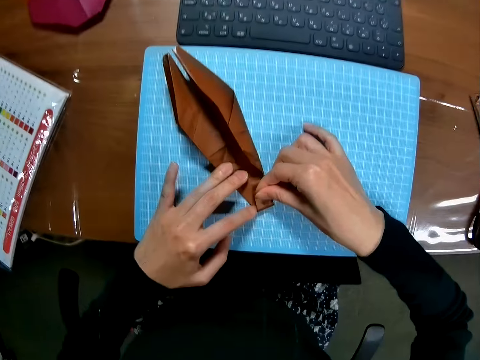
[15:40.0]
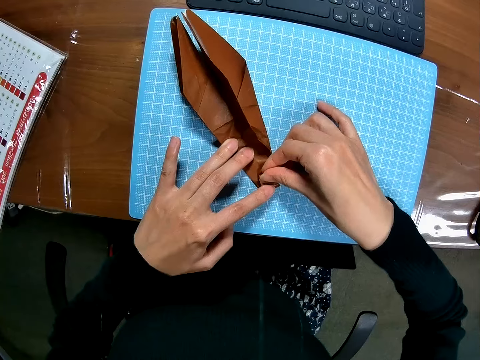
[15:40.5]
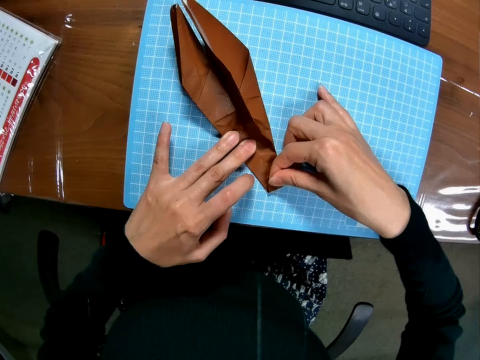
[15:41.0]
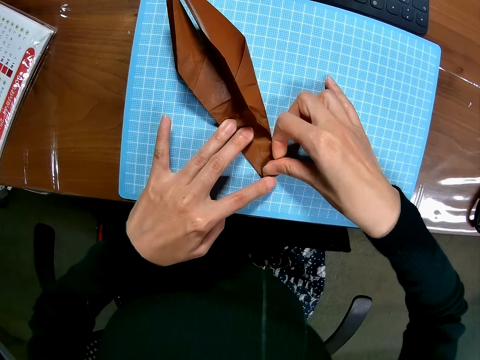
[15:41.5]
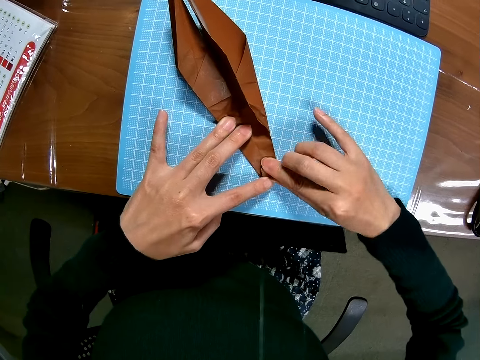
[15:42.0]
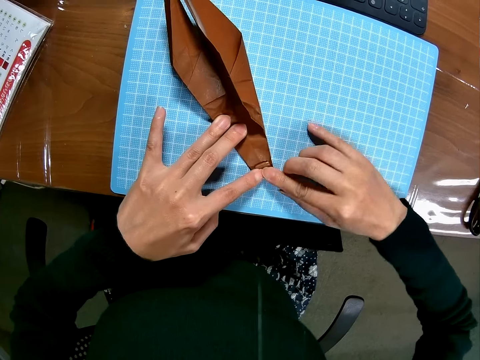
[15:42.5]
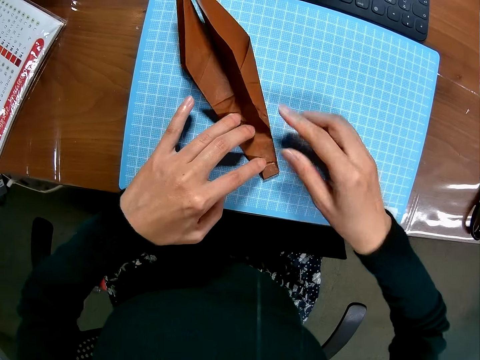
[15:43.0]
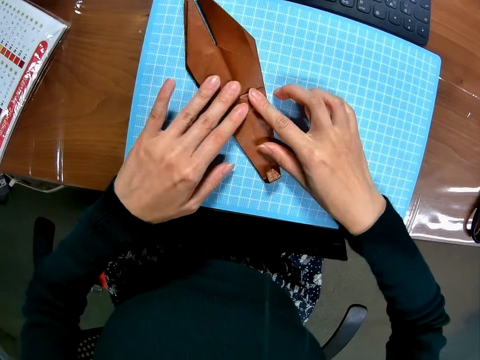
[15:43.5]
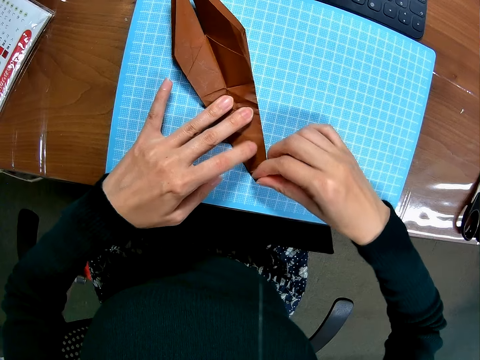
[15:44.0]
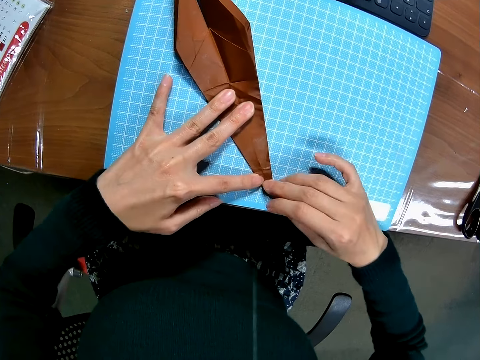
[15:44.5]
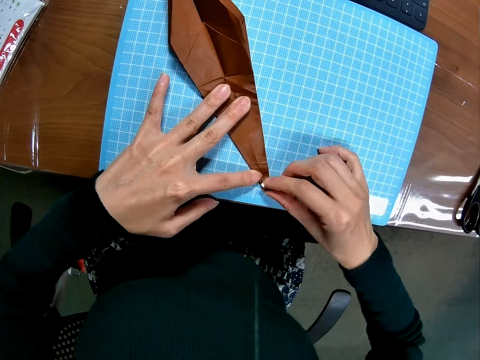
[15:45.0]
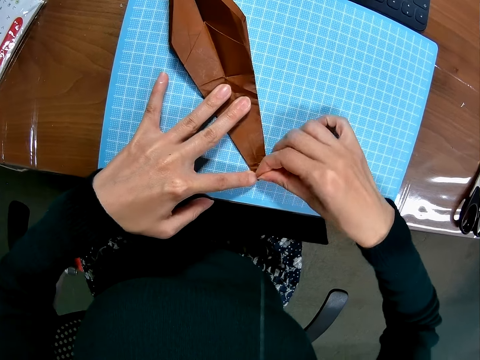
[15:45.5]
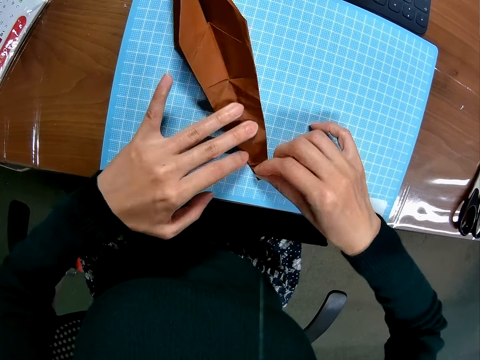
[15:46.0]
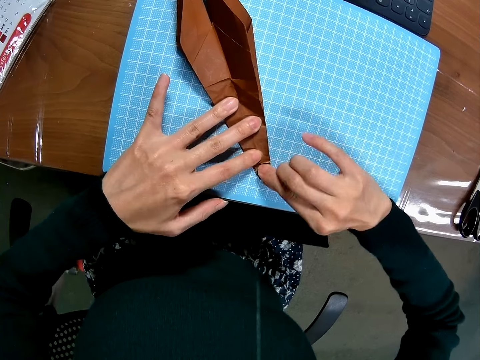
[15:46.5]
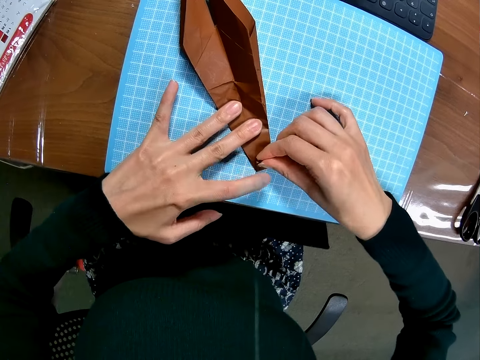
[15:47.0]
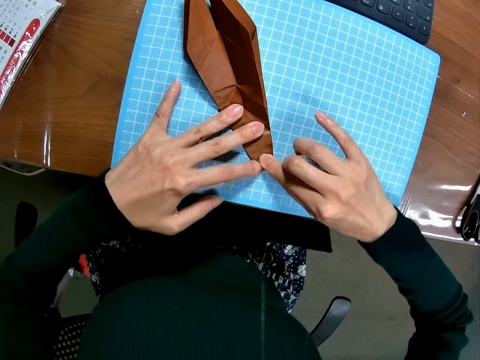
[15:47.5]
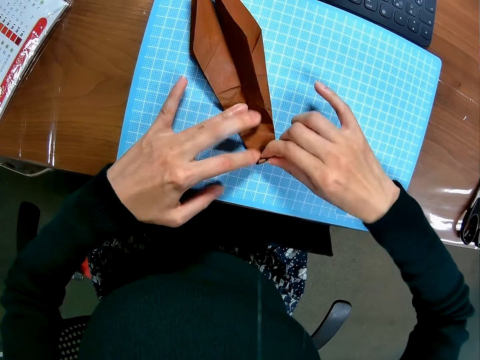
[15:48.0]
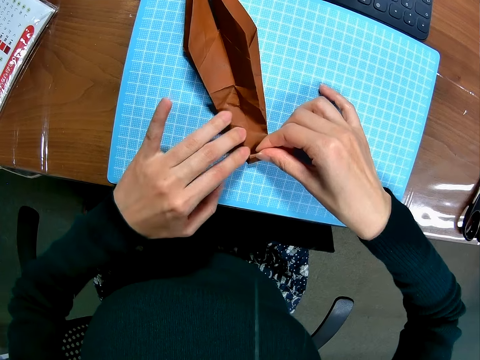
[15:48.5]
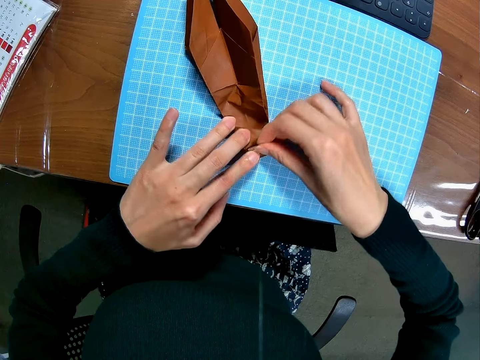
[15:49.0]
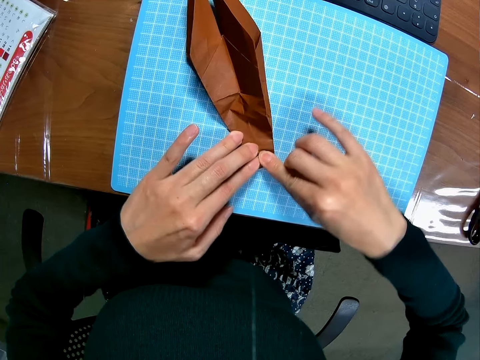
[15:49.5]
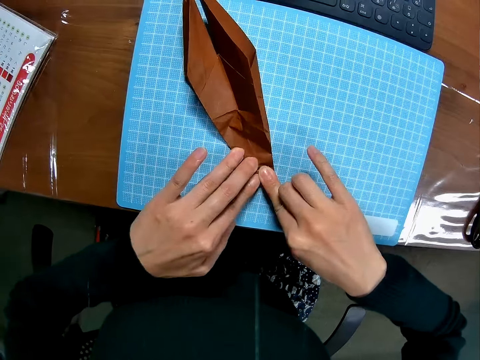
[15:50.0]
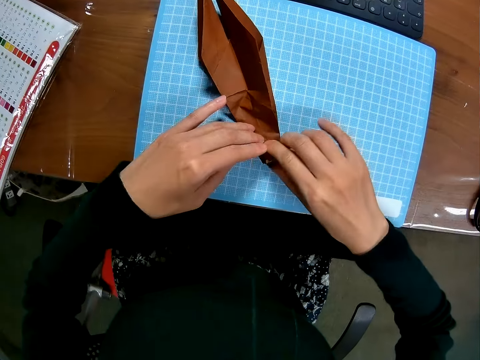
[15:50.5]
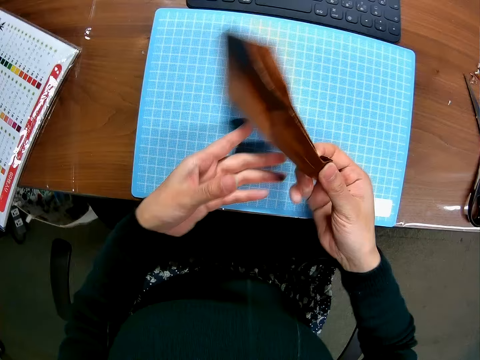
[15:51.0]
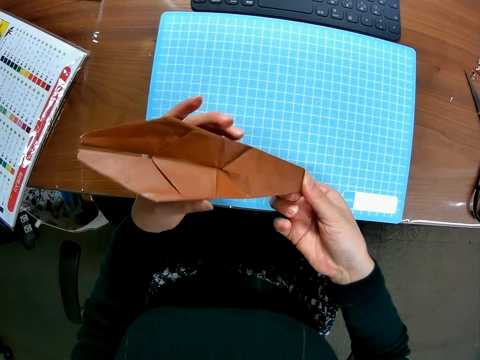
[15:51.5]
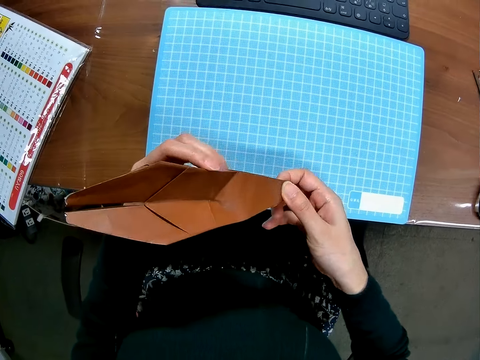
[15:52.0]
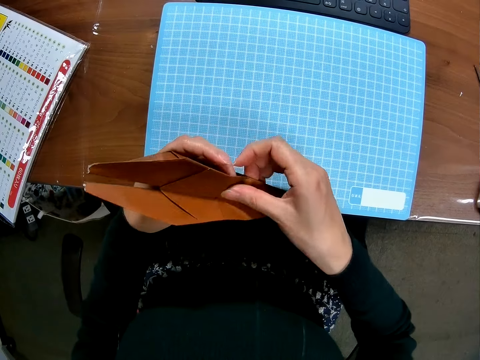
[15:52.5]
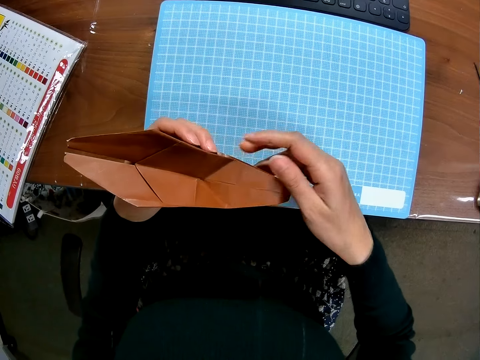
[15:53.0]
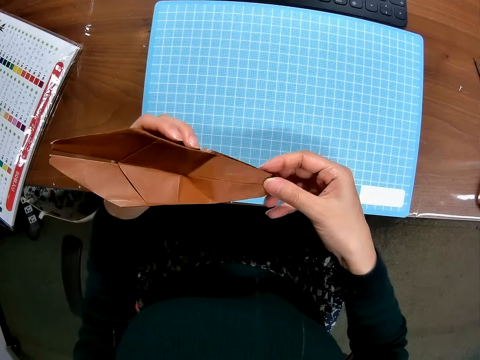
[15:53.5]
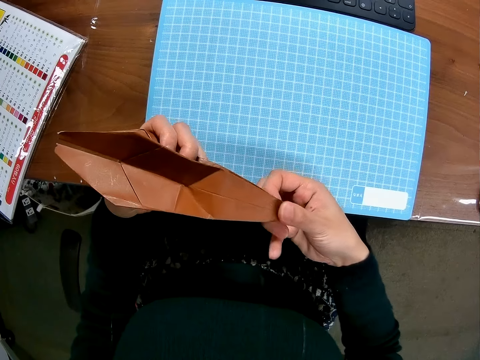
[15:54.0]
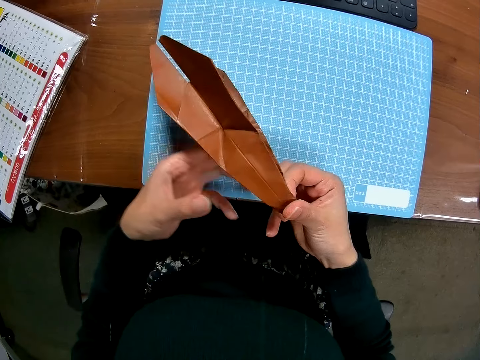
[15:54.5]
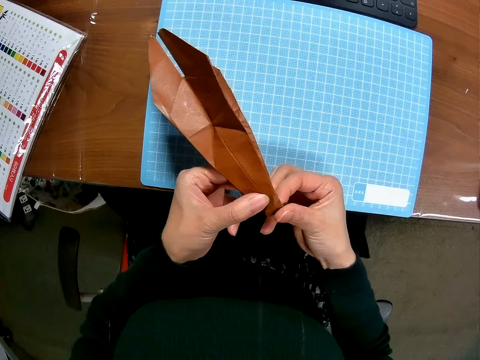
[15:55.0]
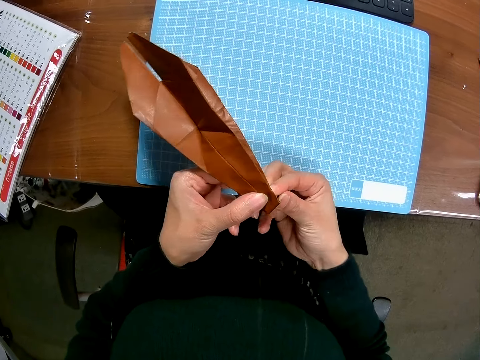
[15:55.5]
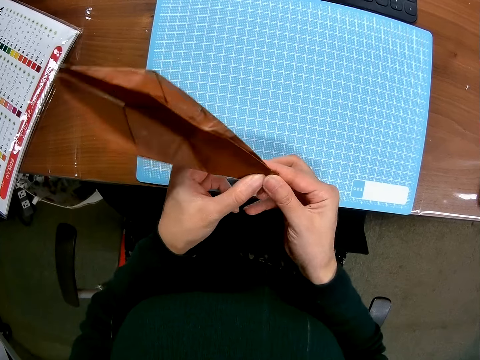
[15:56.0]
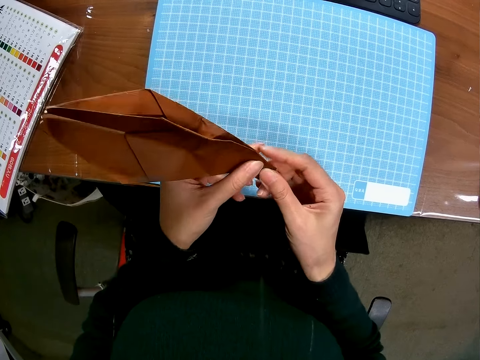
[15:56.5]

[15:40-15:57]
The camera wearer holds the craft model. She unfolds the edges, folds the edges of the craft model and presses the edge of the craft model. She raises the piece of paper or craft model from the cutting sheet with her right hand. She folds the piece of paper with both hands. She turns the craft model. She checks the craft model. She folds the edges of the craft model.

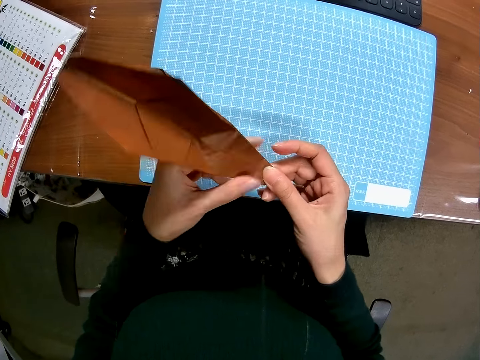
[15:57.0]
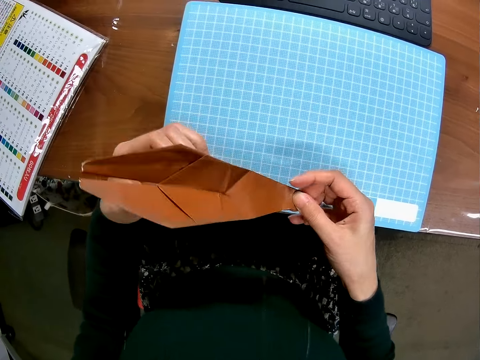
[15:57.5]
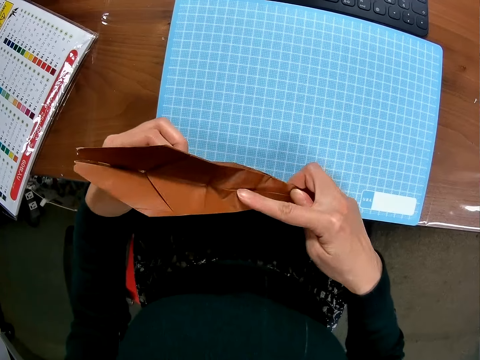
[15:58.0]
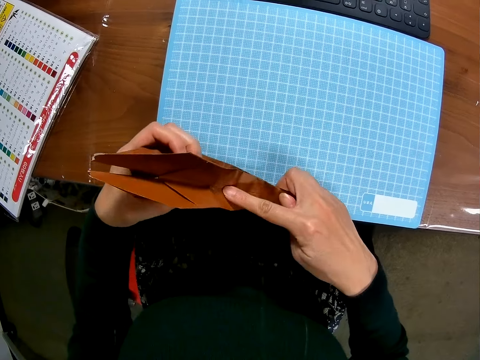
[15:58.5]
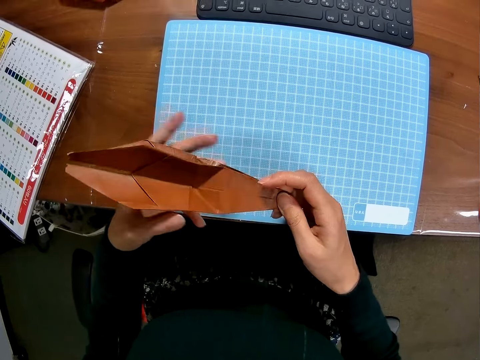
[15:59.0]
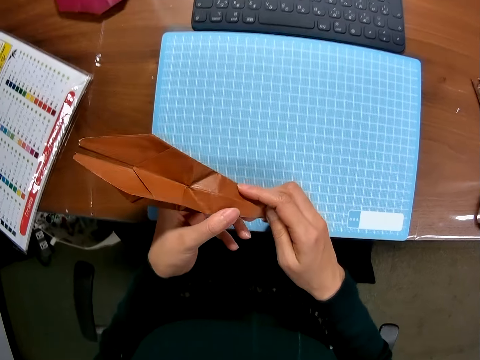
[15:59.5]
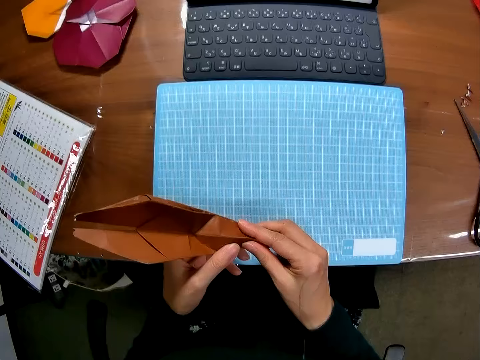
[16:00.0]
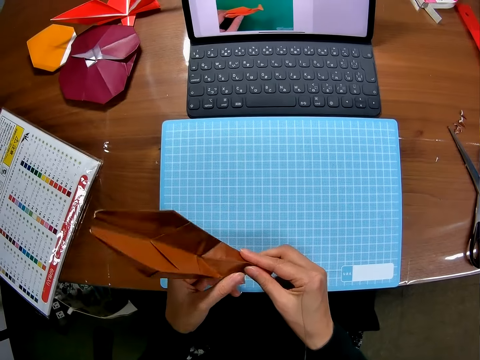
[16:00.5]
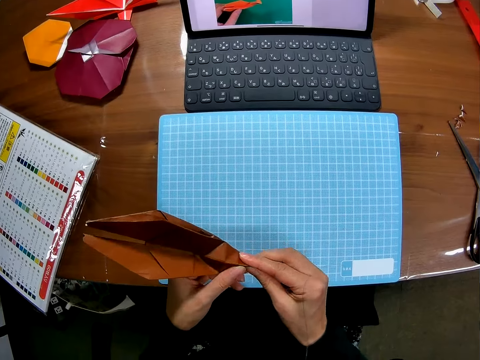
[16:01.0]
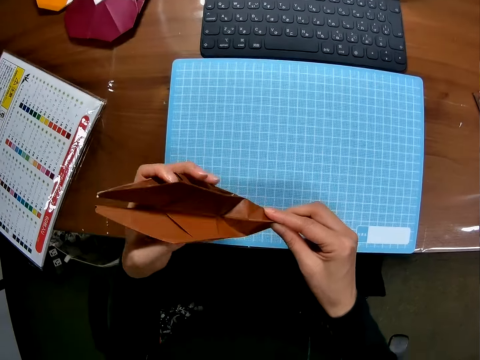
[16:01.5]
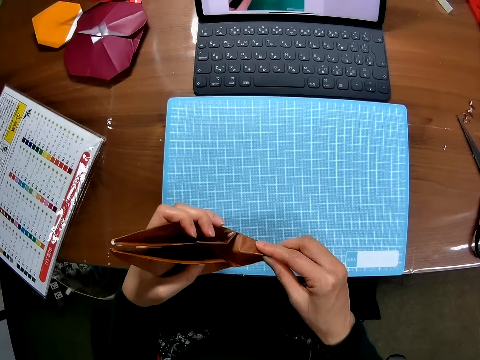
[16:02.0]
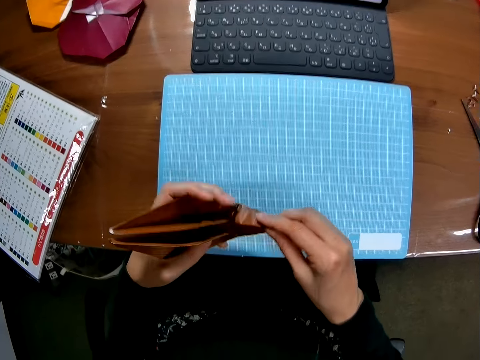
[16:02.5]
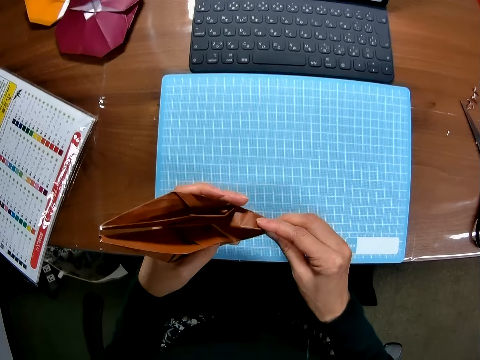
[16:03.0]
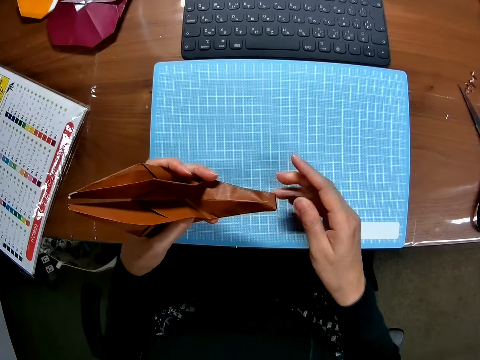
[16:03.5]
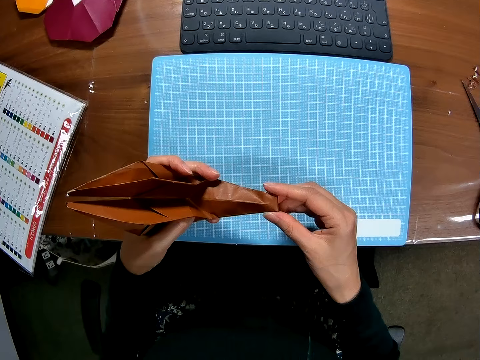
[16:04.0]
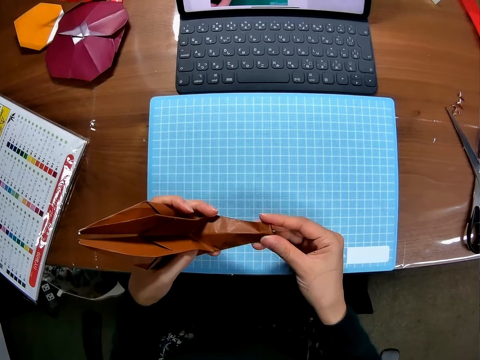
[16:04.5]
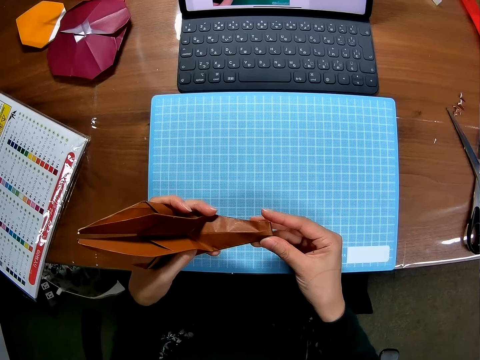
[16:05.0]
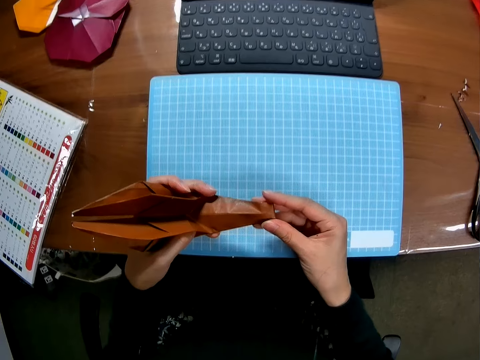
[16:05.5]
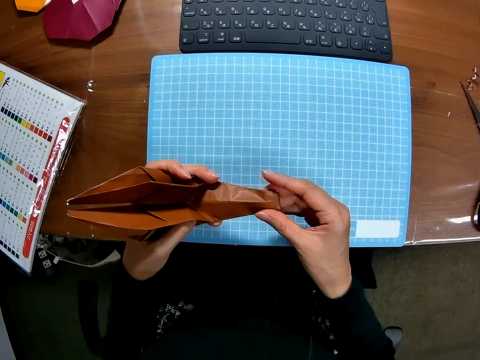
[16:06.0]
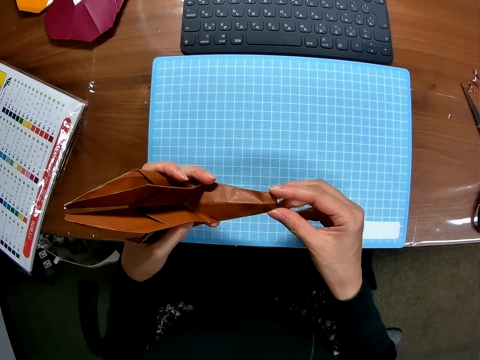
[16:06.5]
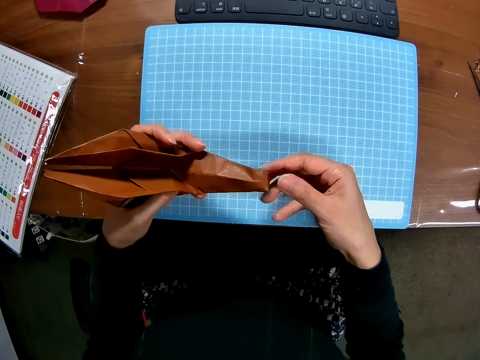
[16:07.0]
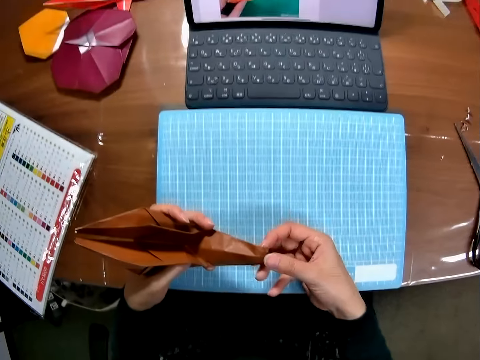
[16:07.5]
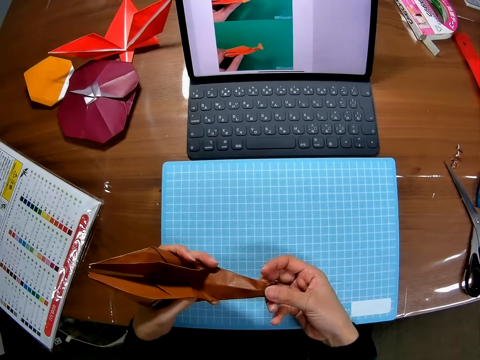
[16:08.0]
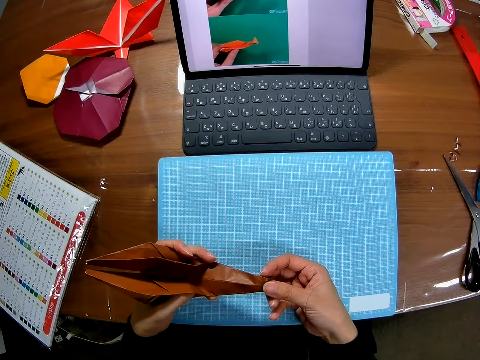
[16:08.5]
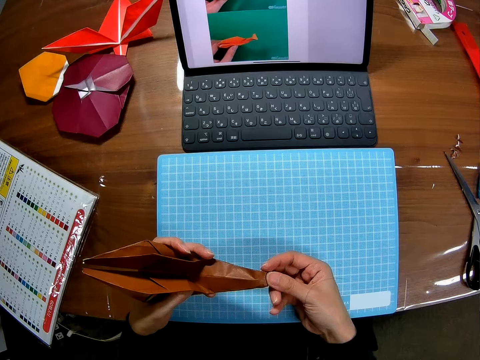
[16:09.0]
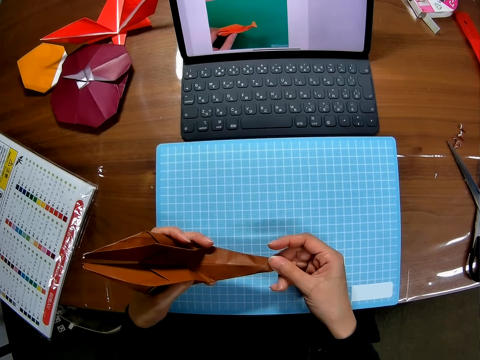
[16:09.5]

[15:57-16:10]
The camera wearer folds the craft model. They touch the edges. They look at the laptop.
